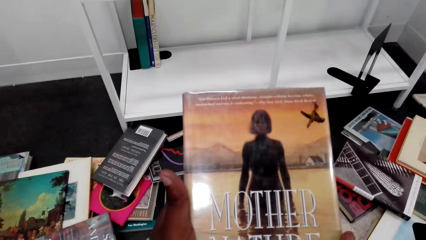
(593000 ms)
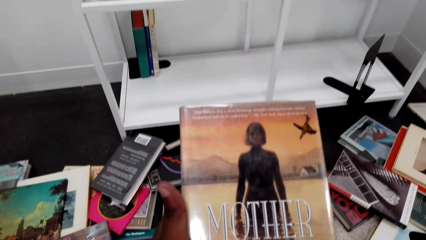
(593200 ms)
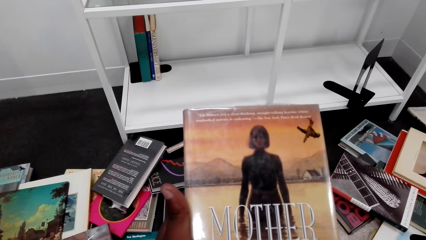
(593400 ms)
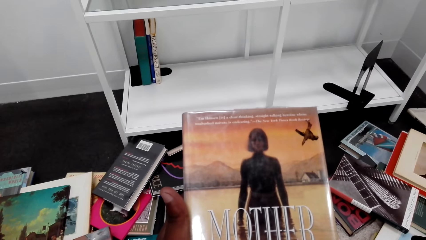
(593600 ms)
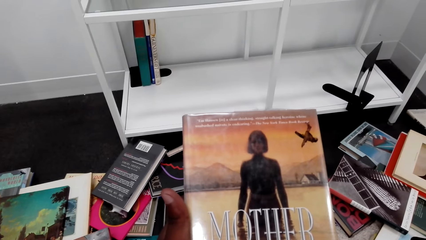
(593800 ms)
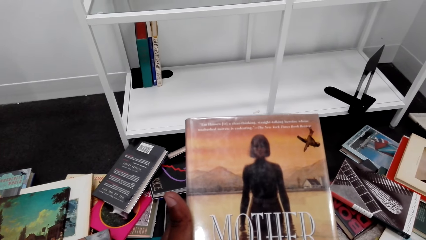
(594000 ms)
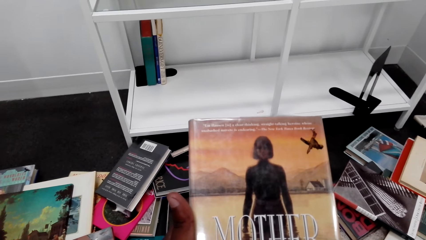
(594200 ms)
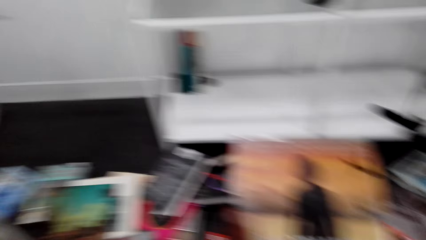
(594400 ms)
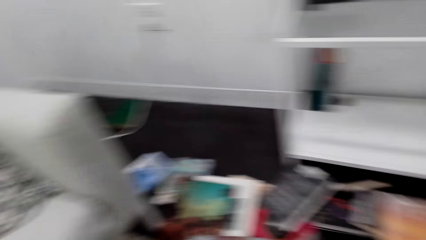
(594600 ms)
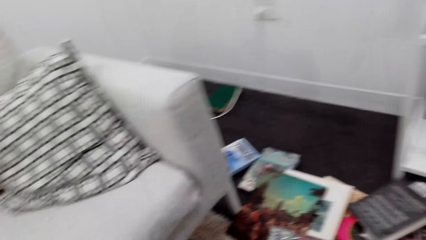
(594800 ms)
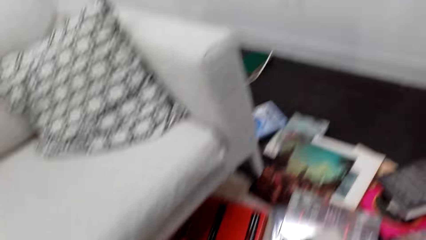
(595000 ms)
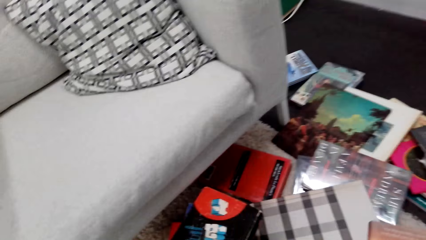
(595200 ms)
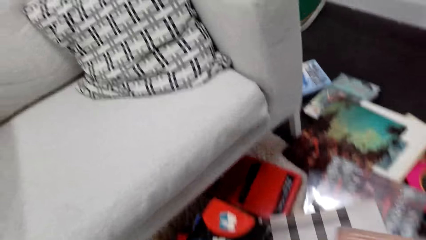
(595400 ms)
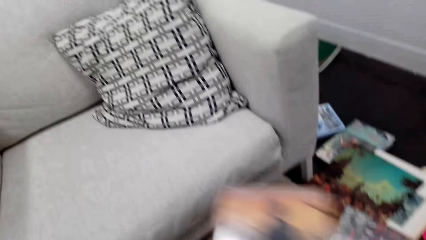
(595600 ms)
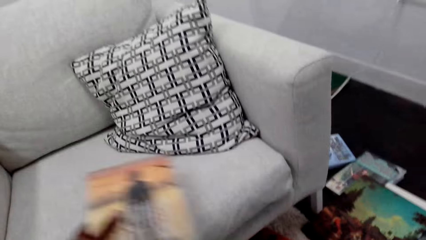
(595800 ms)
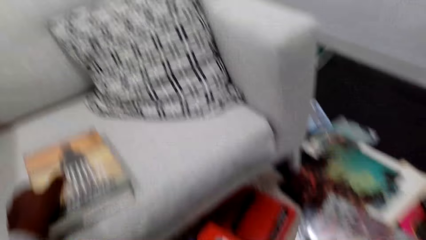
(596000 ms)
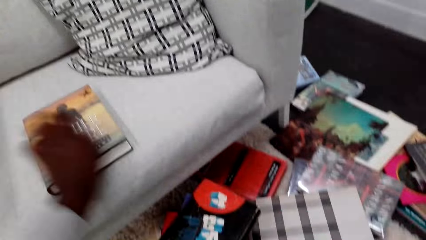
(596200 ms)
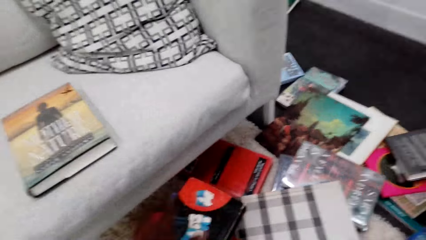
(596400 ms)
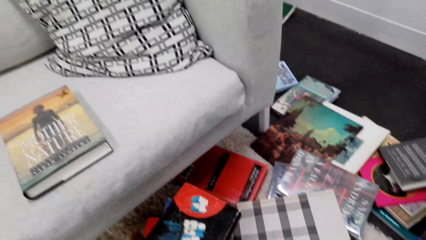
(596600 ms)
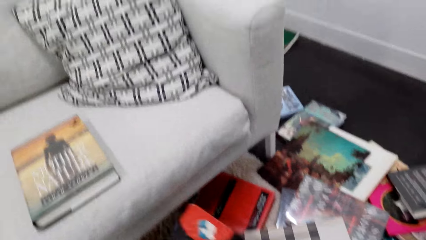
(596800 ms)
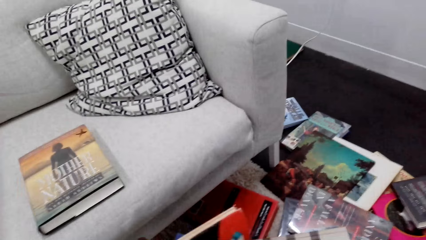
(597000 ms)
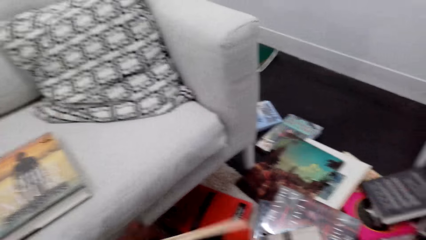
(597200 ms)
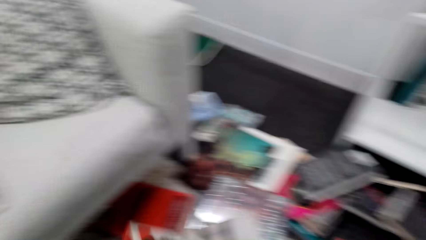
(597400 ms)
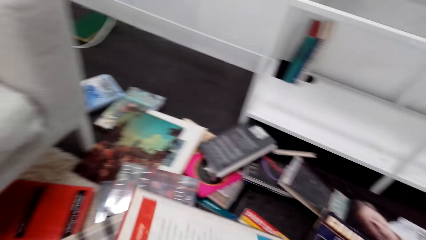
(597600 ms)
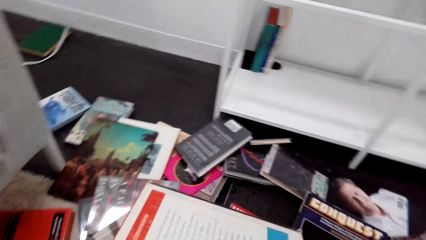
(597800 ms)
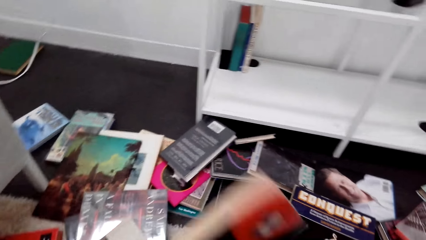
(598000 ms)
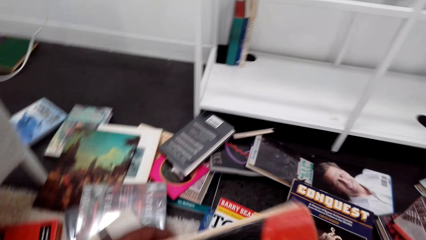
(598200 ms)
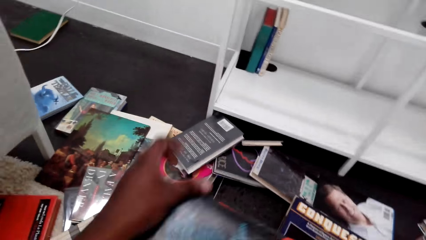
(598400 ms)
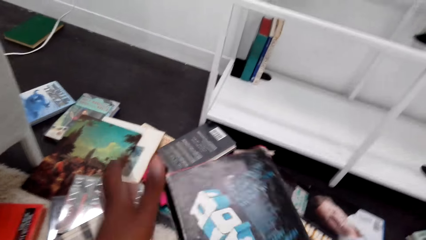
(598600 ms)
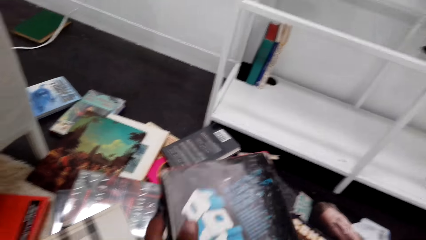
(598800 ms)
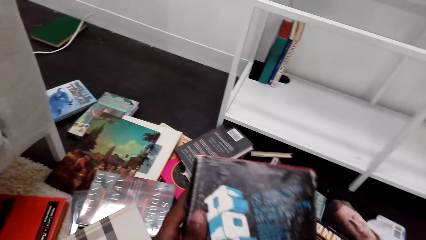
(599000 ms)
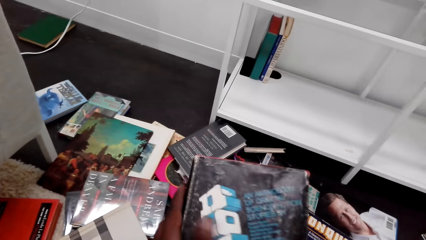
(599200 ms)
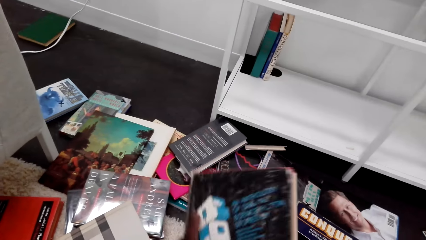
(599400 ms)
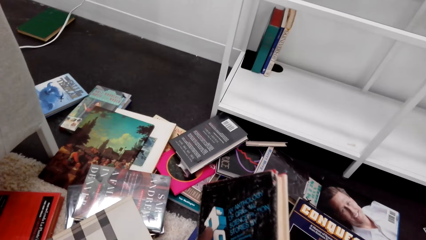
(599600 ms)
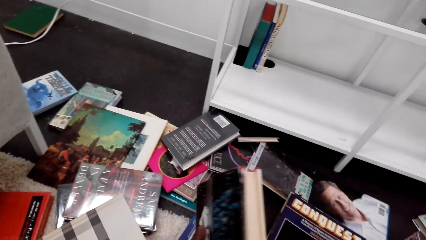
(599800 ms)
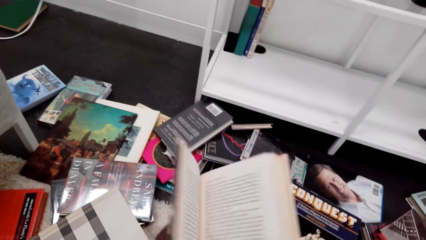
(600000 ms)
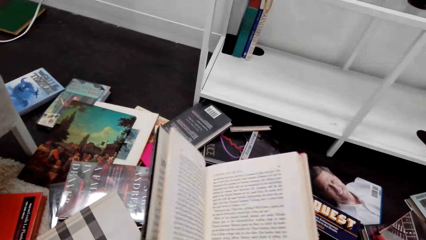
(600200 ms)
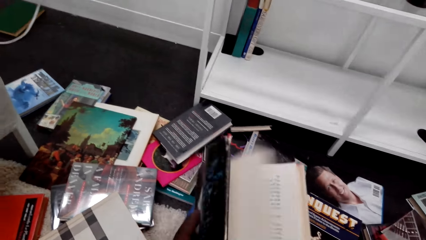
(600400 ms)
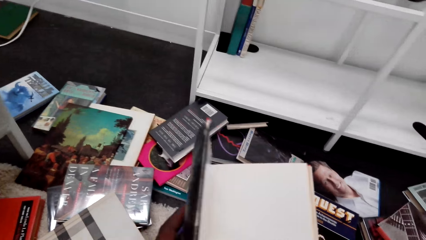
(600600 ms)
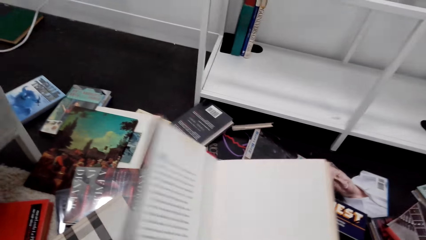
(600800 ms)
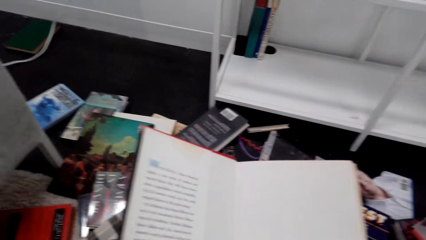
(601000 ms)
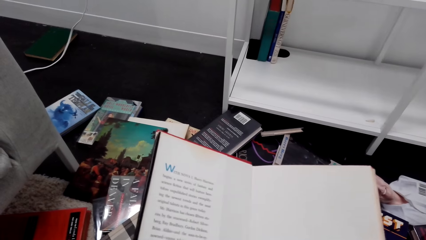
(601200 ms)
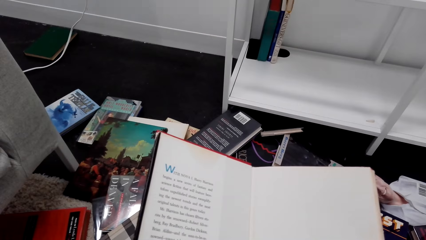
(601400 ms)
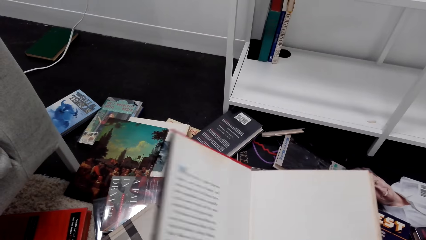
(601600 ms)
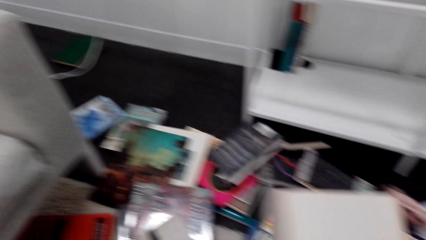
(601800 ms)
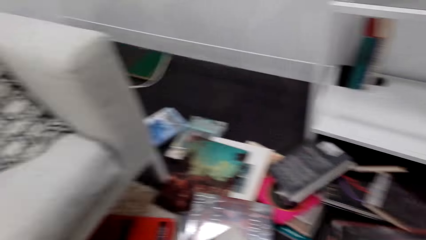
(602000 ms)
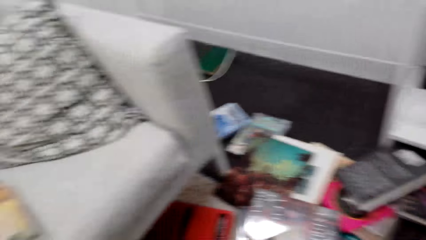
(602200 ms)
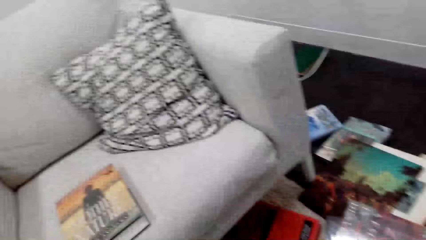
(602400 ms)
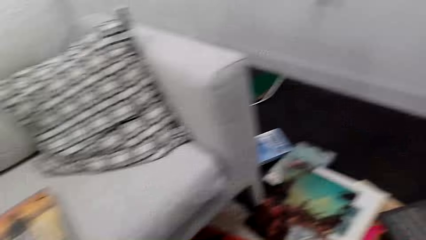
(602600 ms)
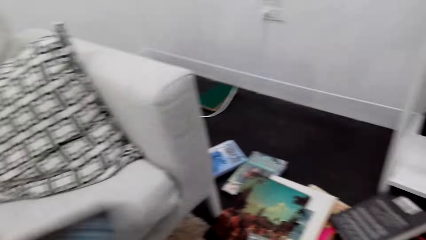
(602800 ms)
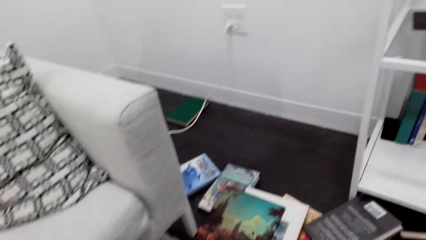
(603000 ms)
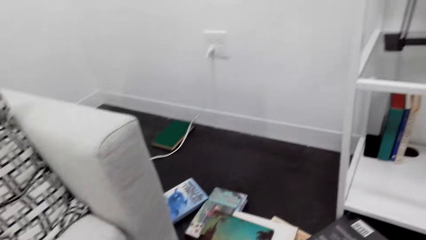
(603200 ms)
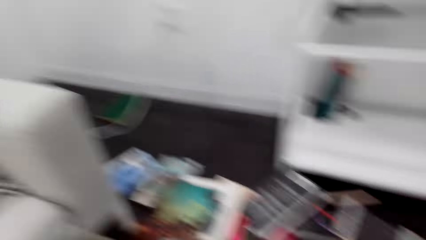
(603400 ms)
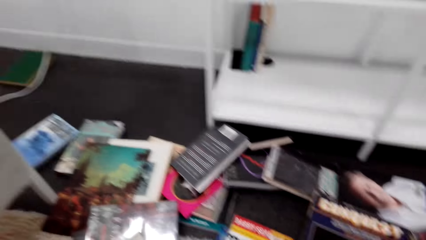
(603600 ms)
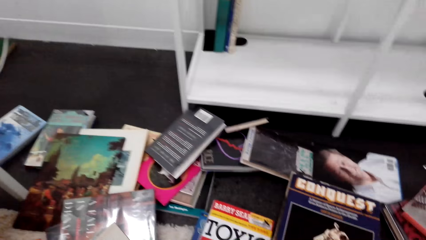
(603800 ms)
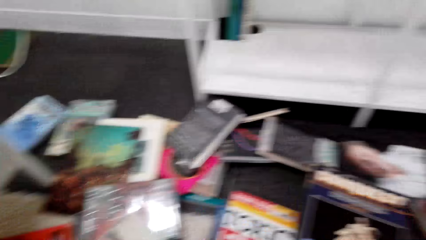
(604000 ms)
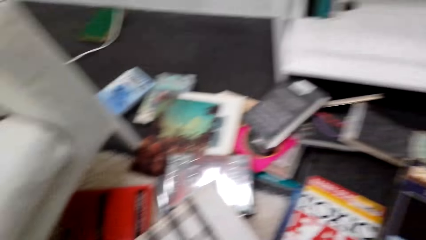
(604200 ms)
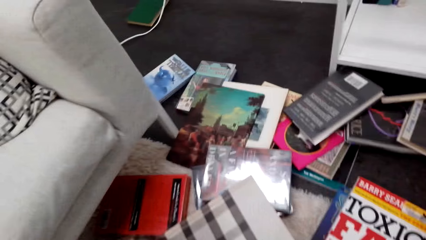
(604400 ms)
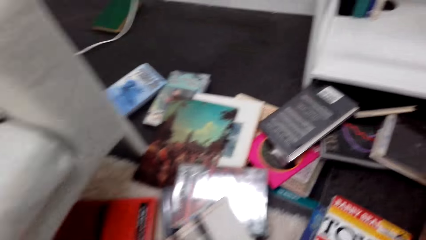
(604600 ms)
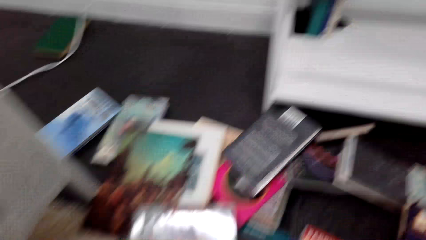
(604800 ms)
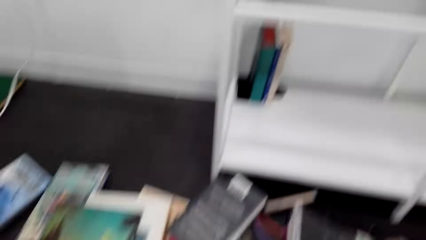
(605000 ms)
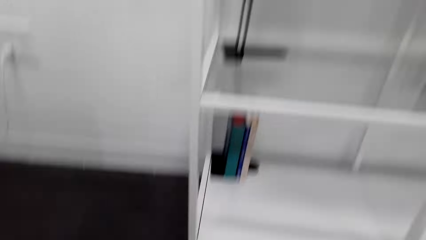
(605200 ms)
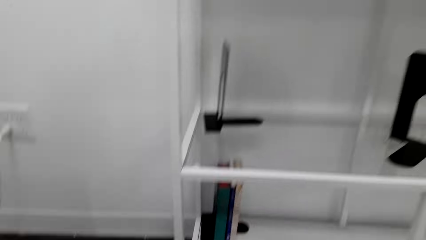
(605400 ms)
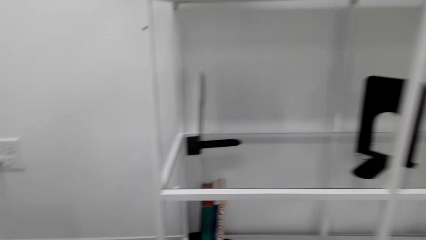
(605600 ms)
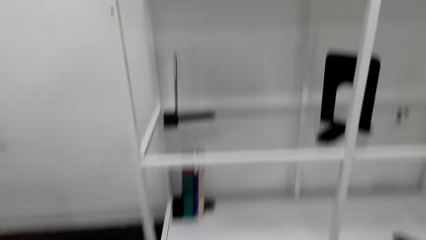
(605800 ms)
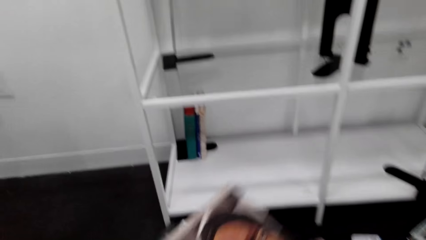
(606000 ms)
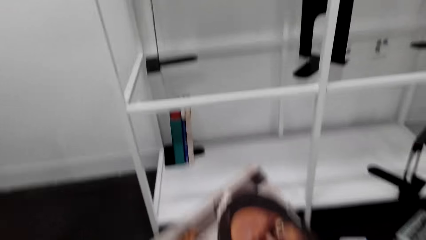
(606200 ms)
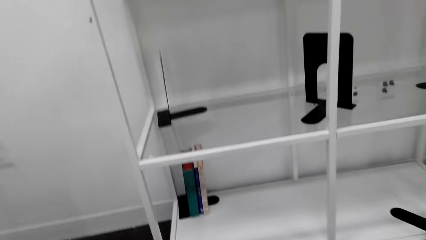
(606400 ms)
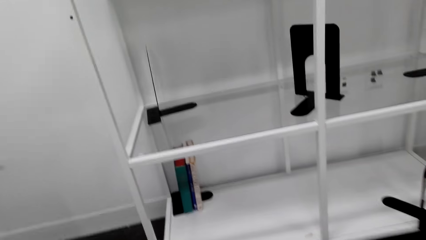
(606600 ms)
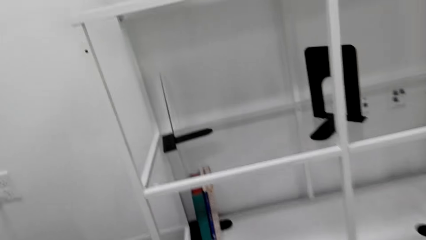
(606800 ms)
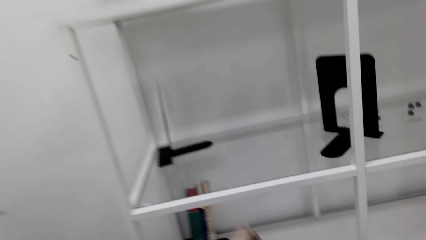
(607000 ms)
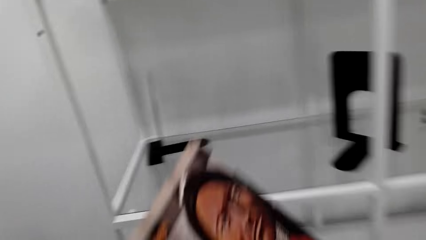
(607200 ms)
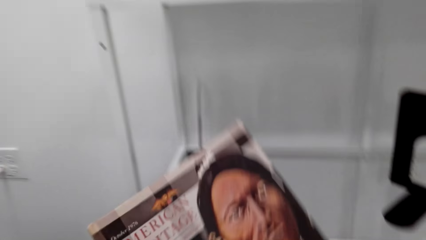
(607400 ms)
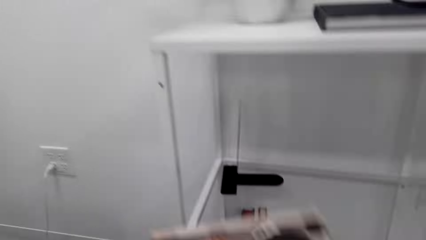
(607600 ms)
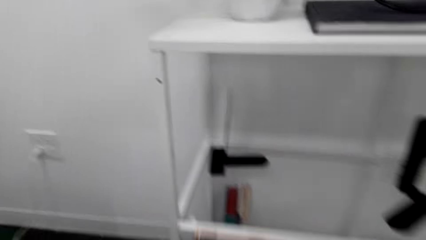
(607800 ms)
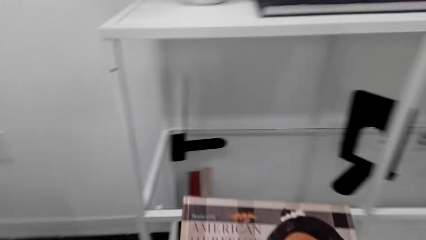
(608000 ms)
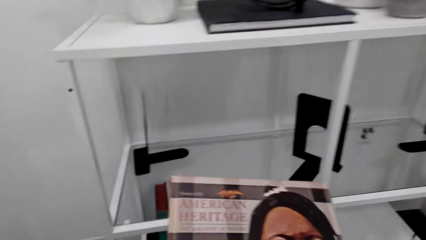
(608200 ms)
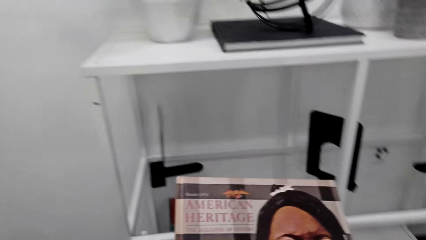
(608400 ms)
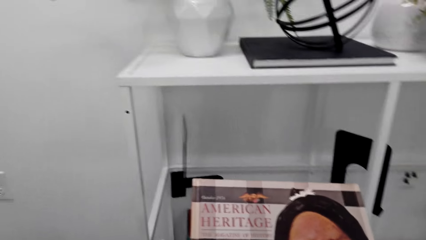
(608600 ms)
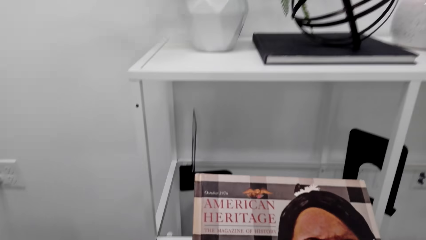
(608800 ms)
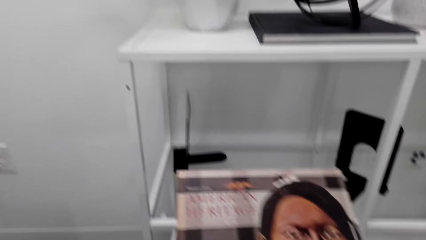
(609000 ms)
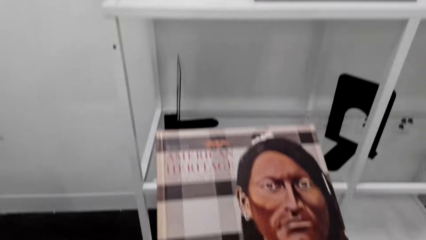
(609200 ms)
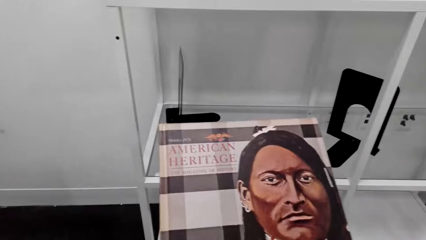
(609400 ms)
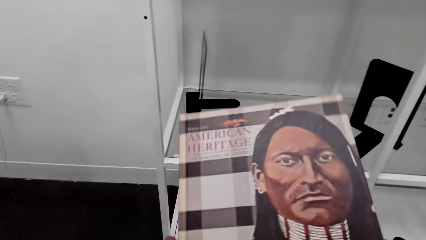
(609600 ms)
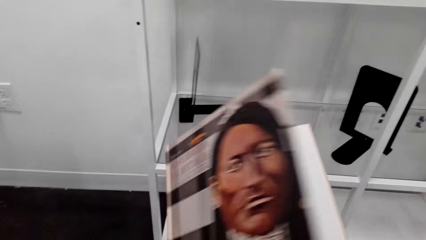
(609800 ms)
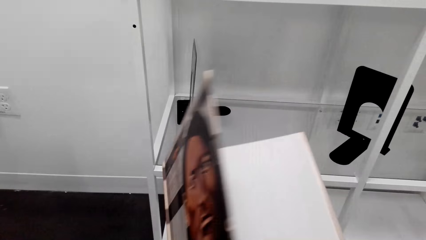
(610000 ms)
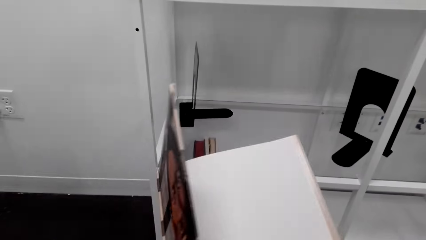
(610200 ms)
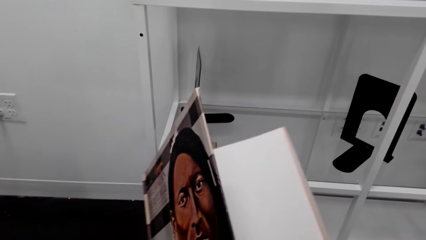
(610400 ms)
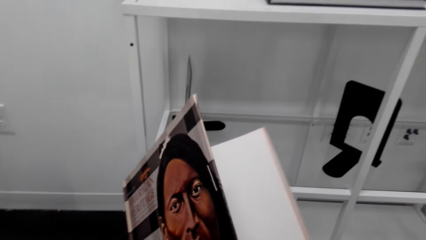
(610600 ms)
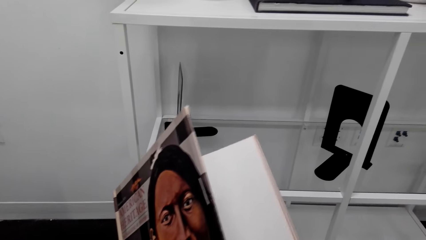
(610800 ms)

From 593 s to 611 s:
The camera wearer looks at the book. They put the book on a couch. They pick a book from the floor. They check the book in hand. They open the book, read the first page, and close the book. They place the book on the couch. They pick a book from the floor. They look at the book.
